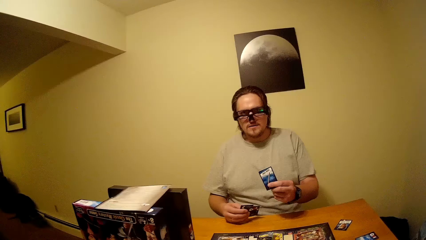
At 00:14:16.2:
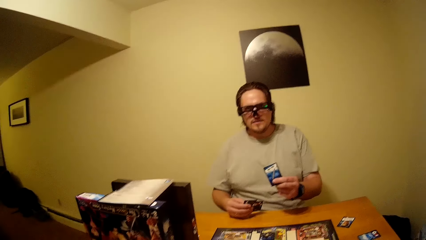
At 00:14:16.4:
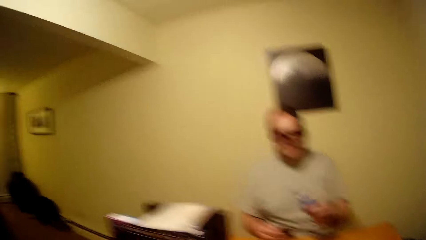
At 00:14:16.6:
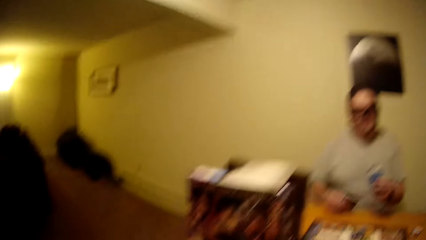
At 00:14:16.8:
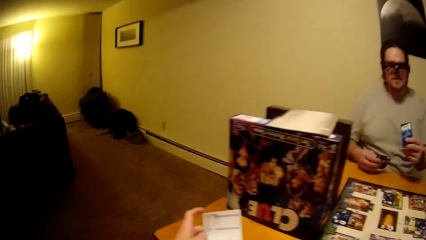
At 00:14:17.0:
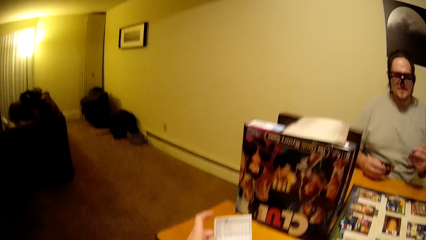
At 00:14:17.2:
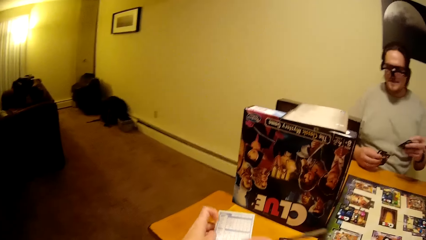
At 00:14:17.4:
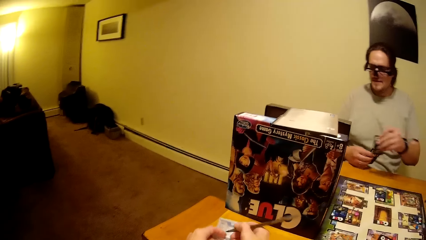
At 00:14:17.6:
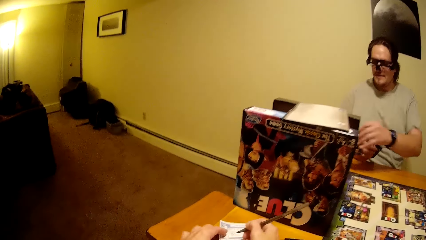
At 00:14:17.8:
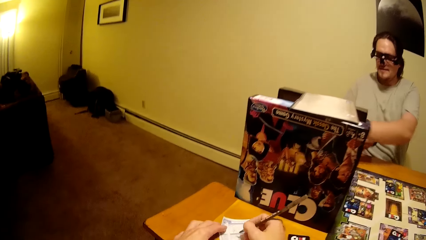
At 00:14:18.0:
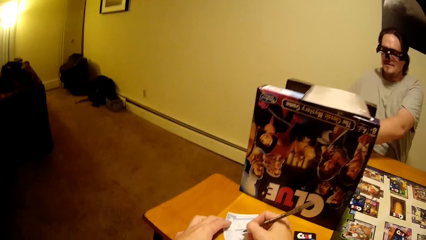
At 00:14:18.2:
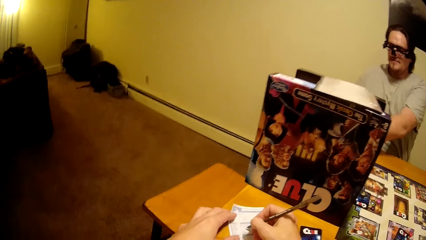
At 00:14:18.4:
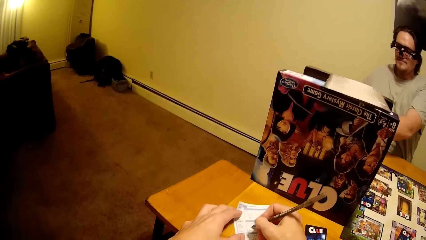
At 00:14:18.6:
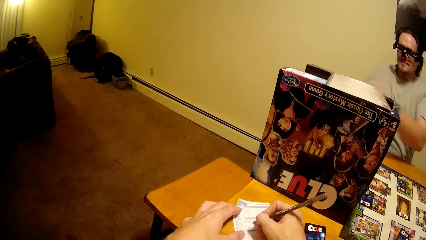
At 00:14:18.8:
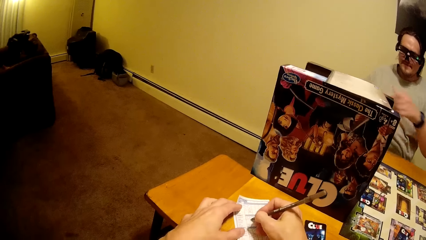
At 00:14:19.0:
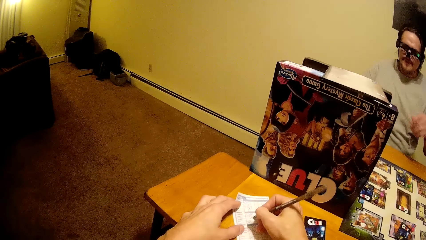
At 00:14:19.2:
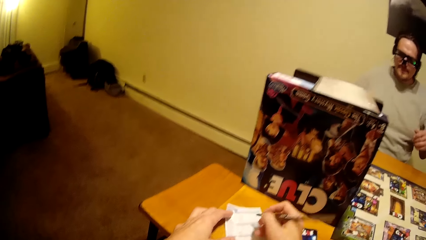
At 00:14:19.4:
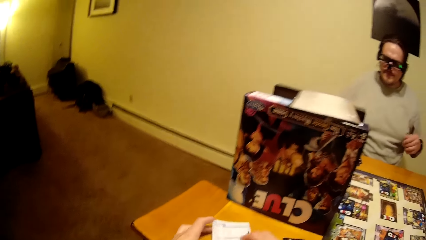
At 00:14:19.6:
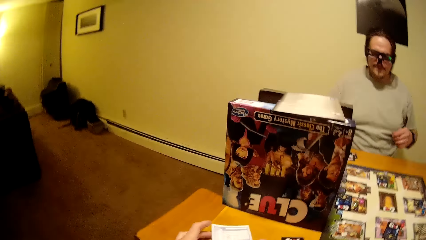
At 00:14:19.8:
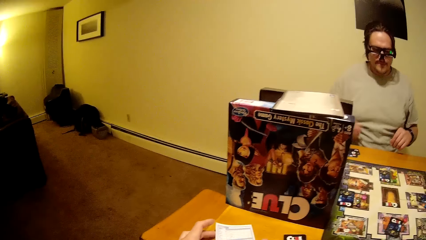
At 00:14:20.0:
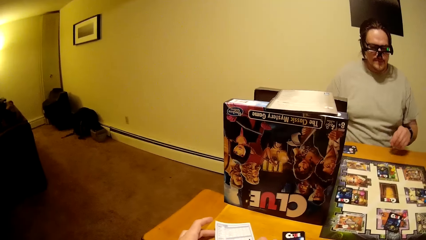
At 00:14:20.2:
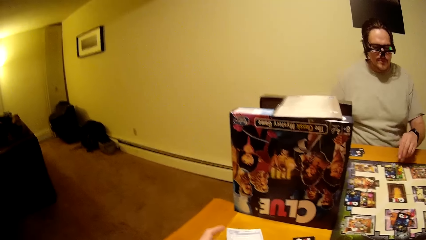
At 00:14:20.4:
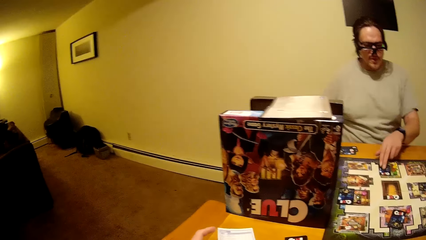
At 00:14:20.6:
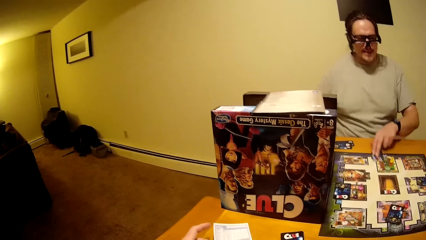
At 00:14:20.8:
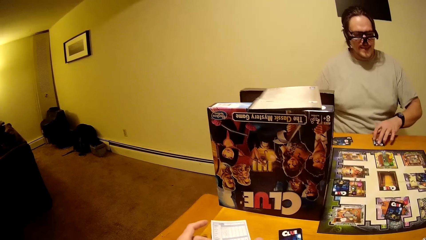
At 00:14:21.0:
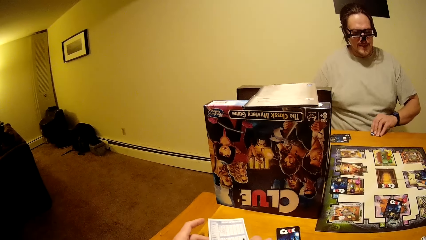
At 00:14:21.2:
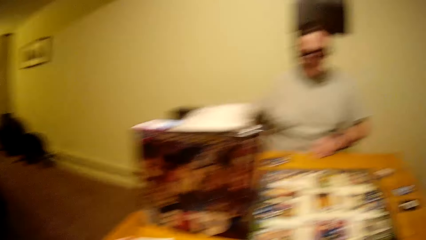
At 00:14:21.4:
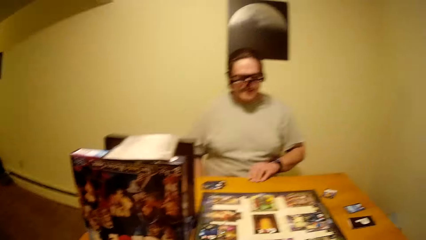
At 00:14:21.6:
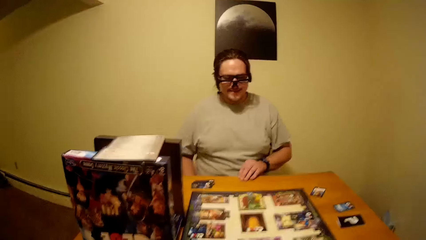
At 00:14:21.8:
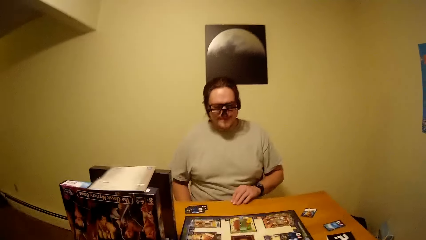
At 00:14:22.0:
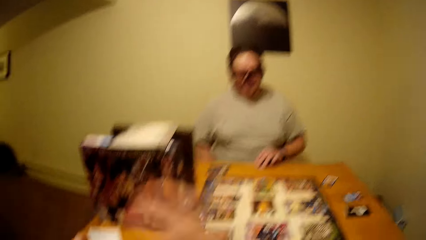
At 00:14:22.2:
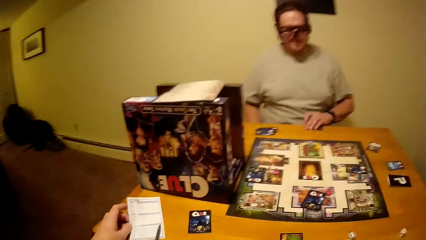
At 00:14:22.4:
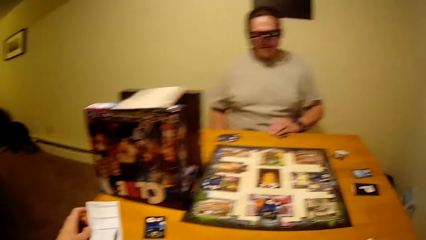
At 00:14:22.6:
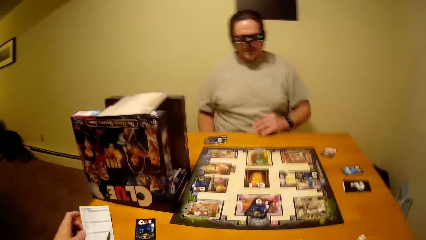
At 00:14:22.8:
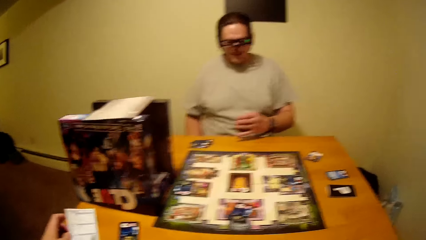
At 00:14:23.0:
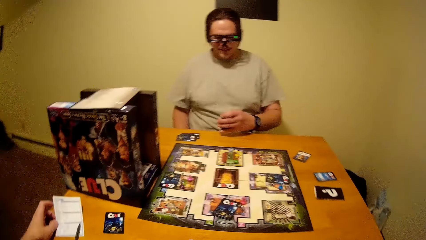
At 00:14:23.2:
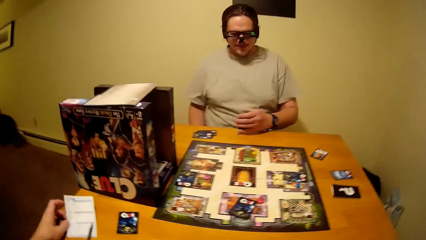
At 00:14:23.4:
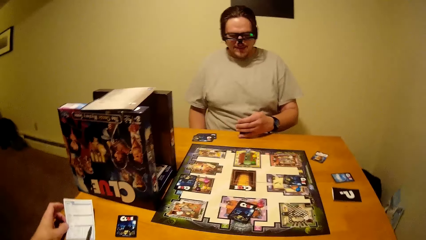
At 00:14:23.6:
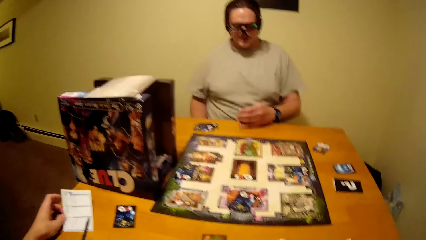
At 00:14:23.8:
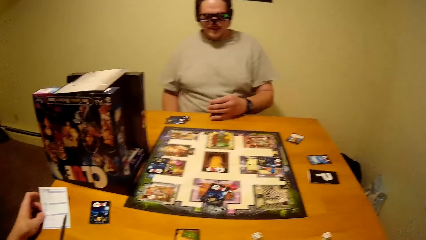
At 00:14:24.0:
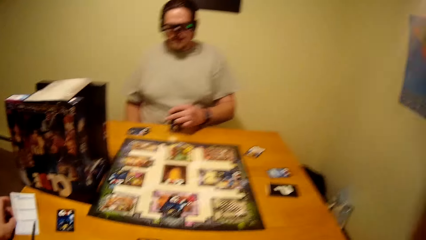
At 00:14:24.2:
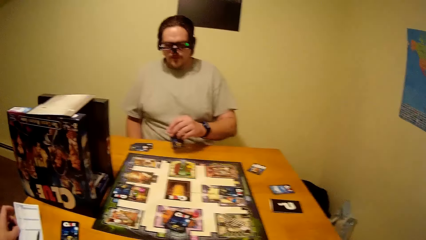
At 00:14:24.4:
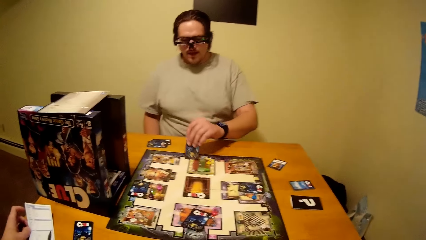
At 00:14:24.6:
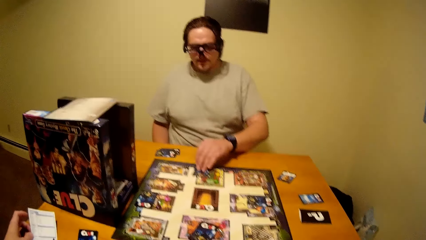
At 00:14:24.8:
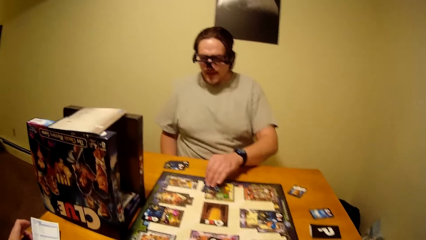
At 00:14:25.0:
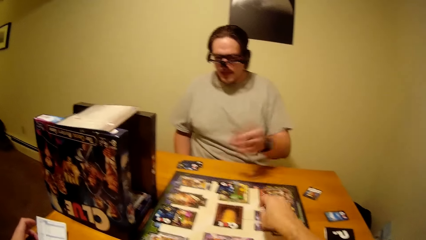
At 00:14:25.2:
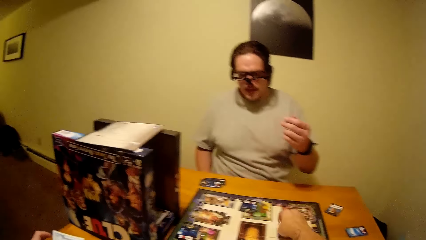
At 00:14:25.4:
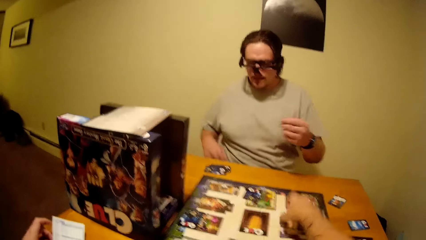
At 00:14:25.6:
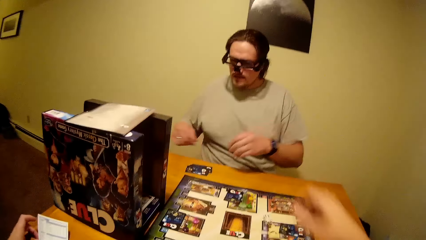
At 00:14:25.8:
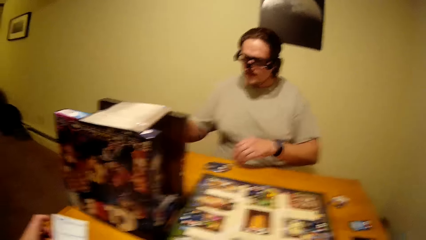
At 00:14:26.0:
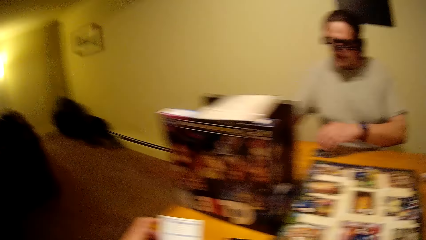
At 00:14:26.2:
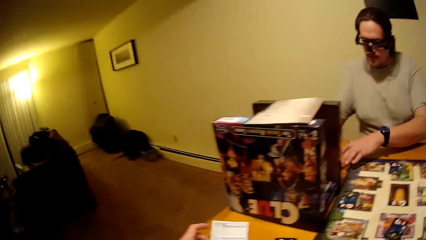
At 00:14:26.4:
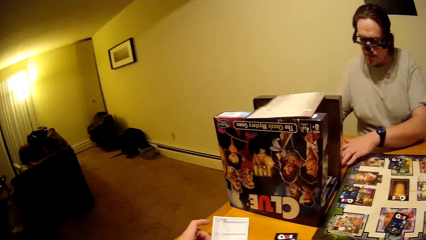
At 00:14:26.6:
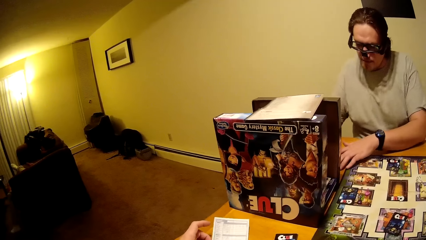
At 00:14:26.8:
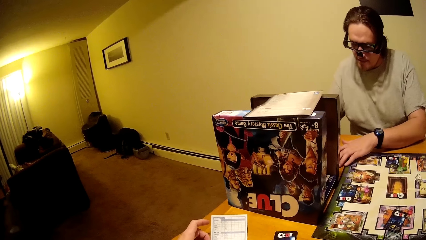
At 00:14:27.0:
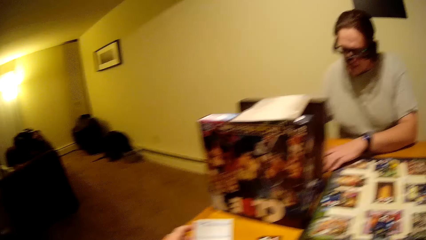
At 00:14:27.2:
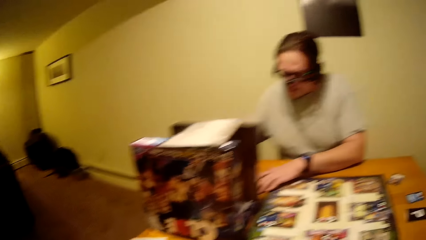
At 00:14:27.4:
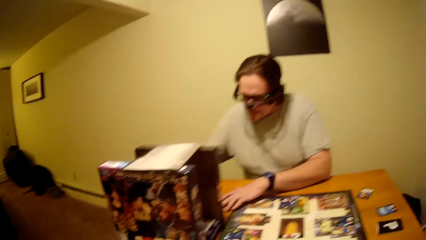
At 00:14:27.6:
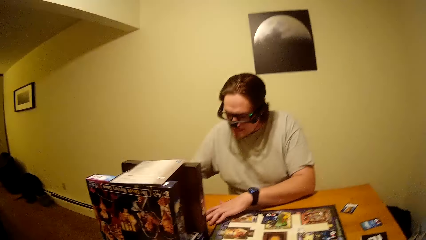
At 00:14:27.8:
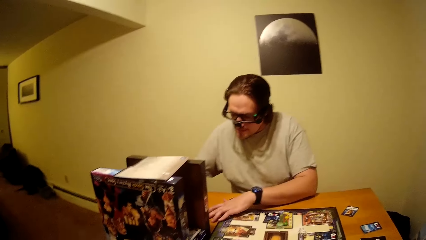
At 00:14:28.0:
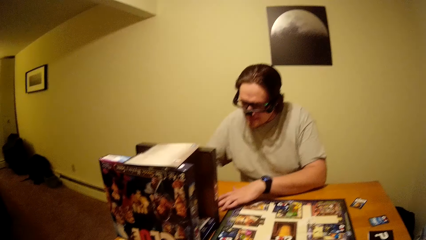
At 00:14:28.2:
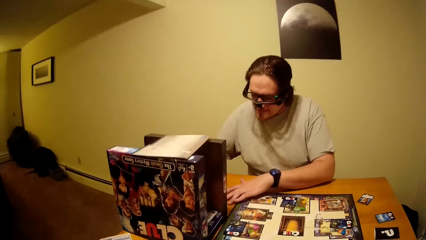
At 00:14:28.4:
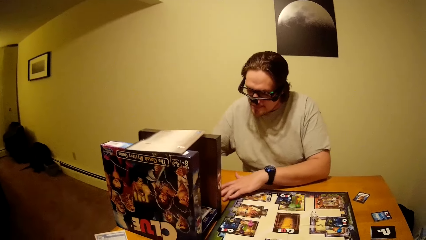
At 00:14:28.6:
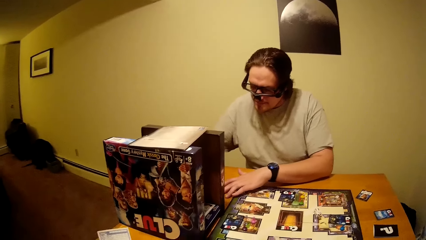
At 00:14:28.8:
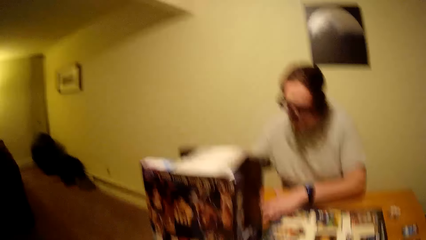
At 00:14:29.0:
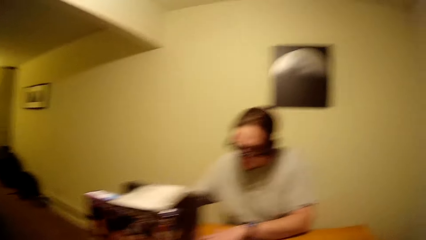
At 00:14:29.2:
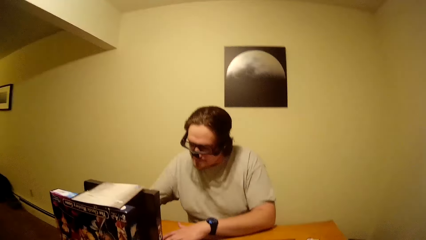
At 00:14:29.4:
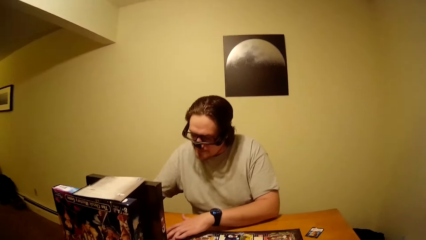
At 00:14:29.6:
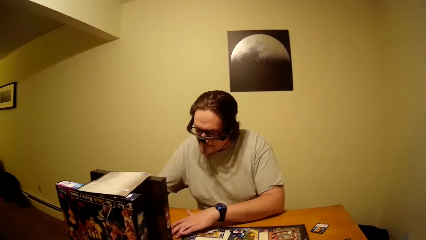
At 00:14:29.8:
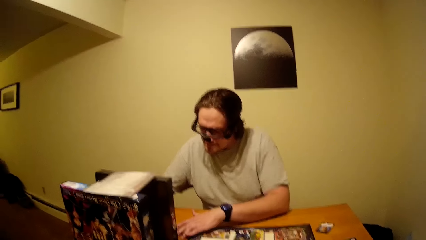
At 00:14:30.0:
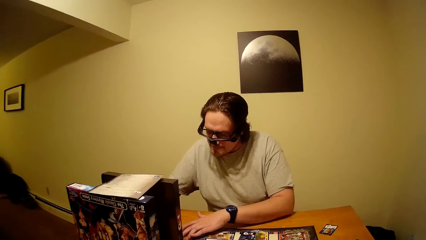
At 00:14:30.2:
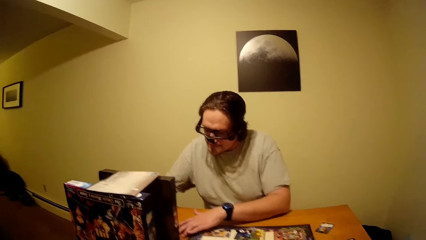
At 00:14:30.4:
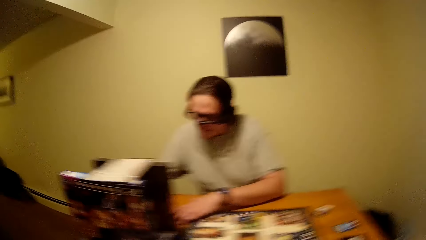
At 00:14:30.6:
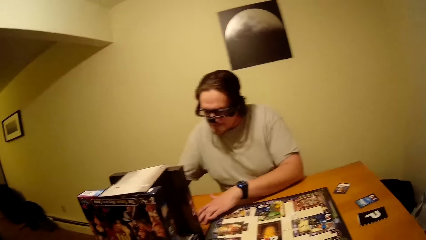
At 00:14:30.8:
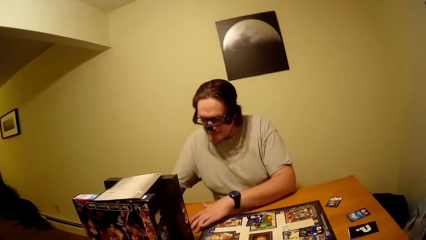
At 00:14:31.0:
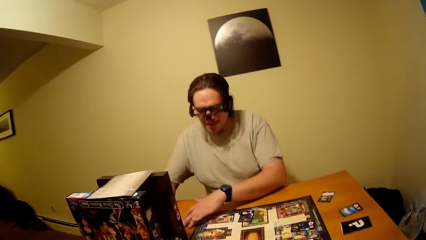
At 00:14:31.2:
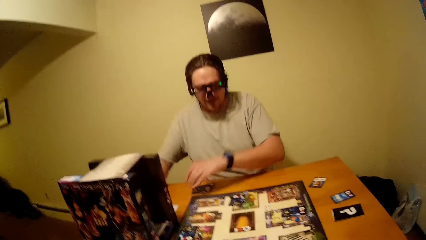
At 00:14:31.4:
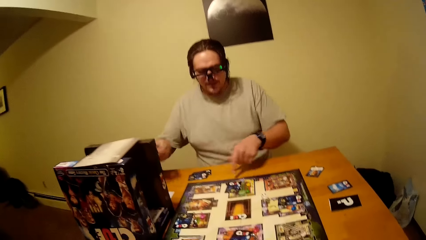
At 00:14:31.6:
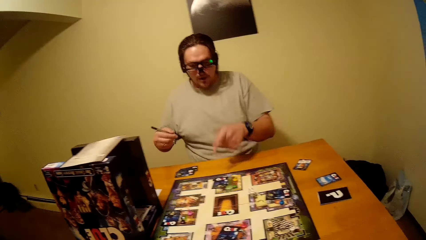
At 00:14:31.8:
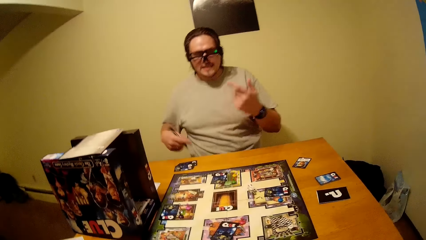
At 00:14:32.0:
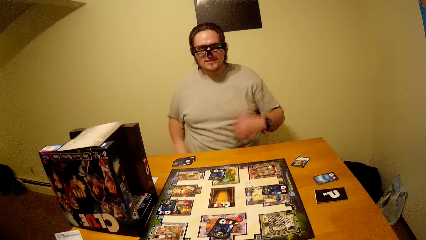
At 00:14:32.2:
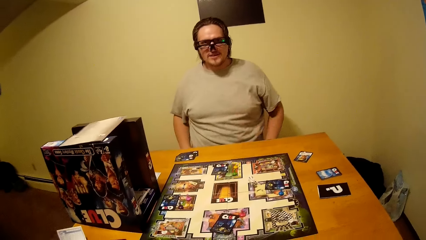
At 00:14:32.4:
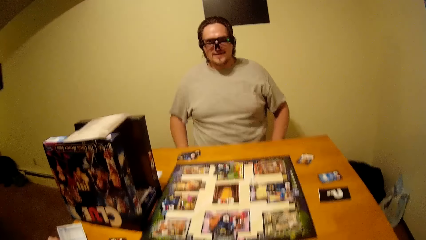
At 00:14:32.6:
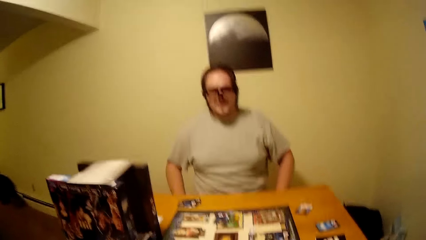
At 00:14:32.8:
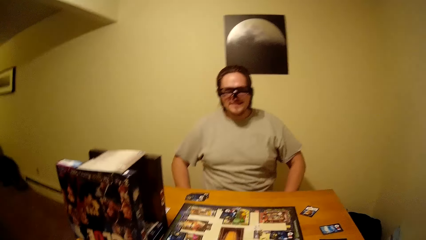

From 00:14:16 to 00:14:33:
The camera wearer looks at a man's card. The man shows the camera wearer a card. The man places the card on the table. The camera wearer writes on the paper. The man picks the card from the table. The camera wearer raises the right hand towards something. They withdraw the right hand from something. The man places the card on the clue board. The camera wearer drops dice on the clue board. The man writes on the paper as he converses with the camera wearer.
